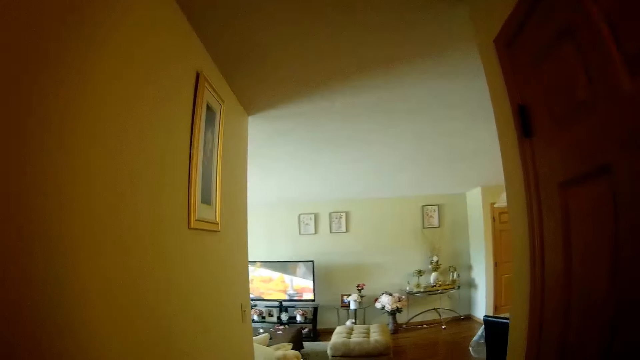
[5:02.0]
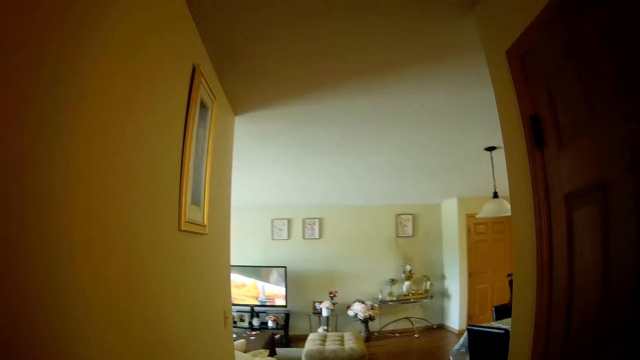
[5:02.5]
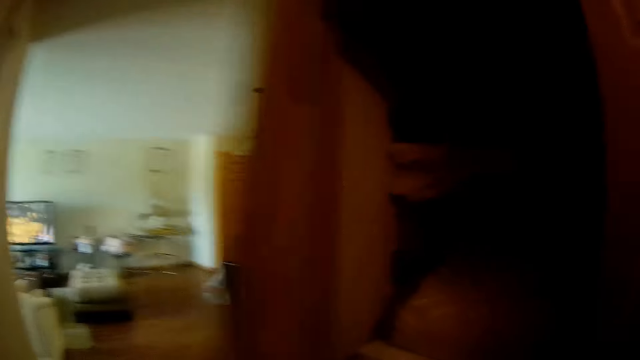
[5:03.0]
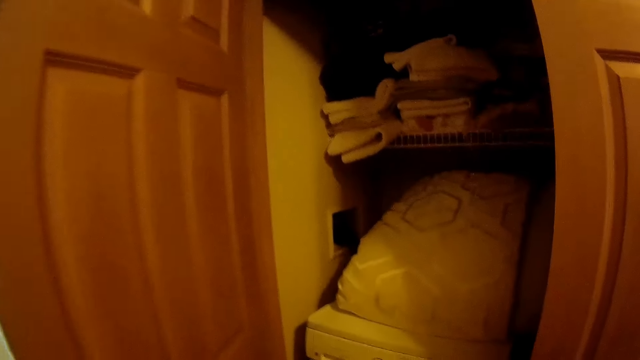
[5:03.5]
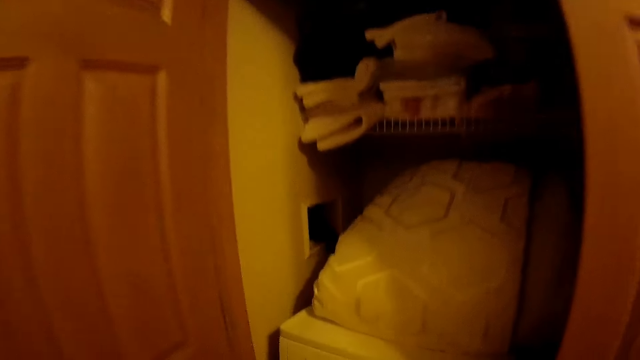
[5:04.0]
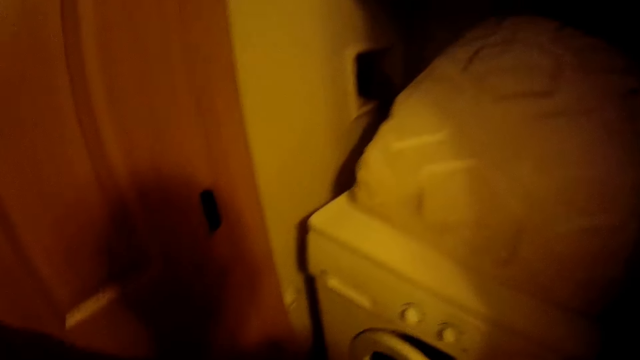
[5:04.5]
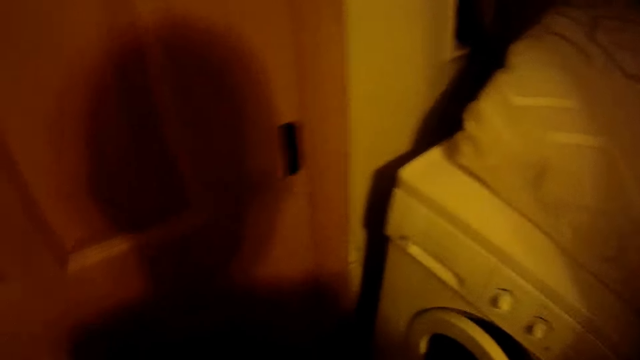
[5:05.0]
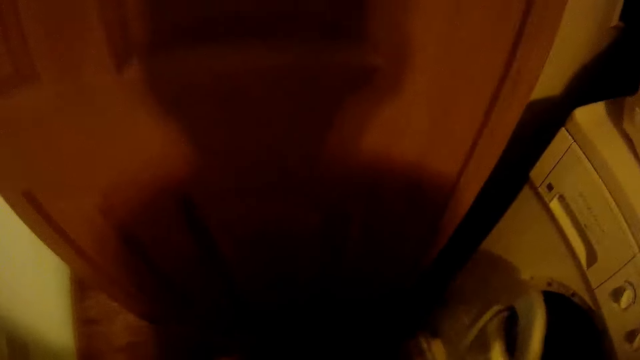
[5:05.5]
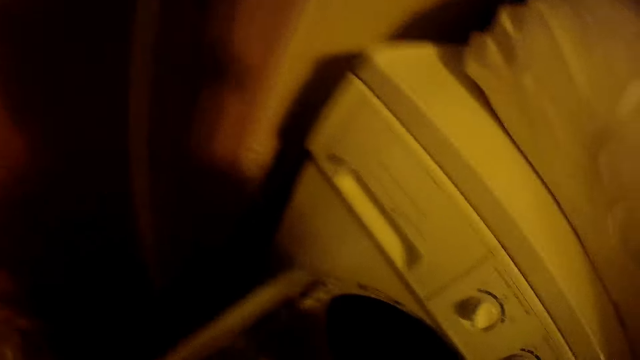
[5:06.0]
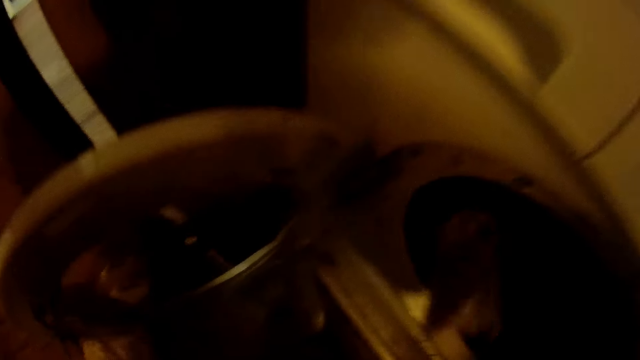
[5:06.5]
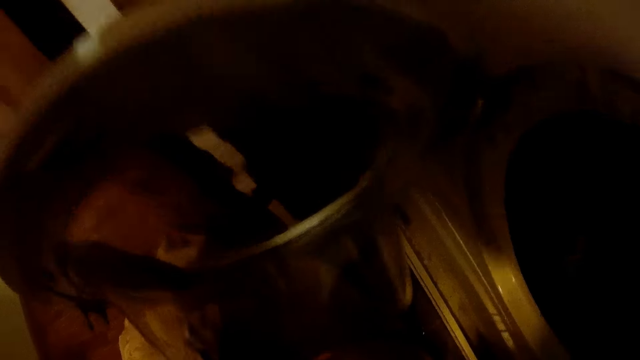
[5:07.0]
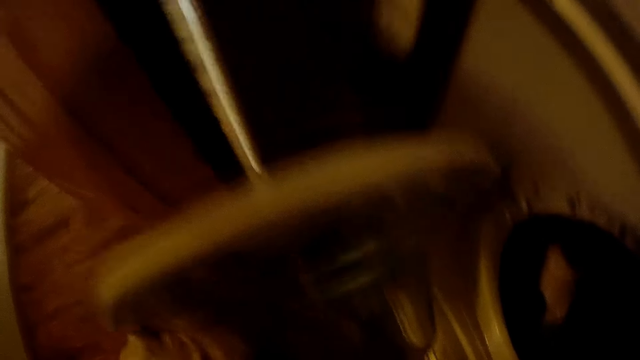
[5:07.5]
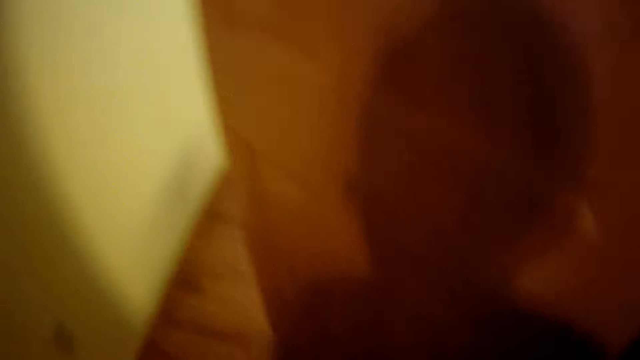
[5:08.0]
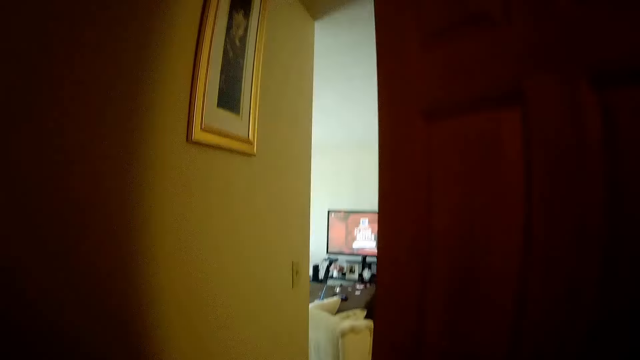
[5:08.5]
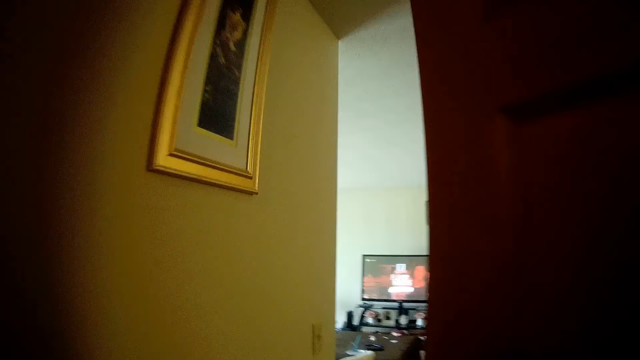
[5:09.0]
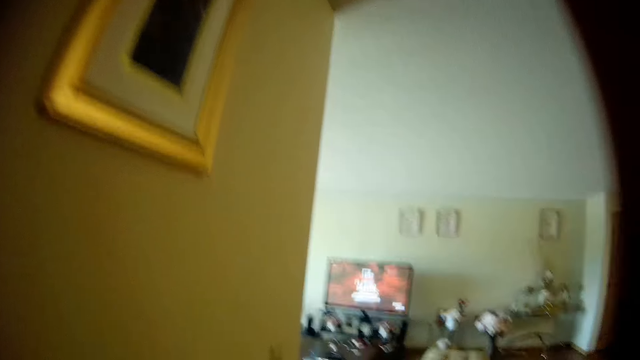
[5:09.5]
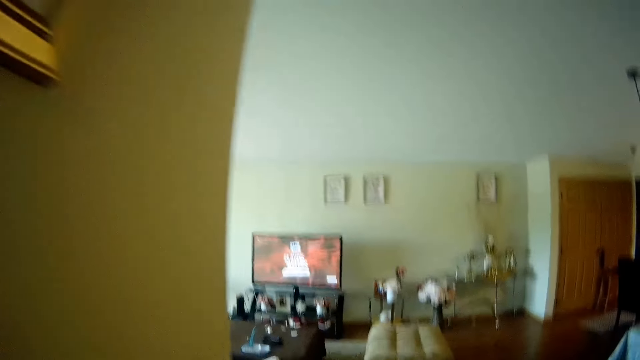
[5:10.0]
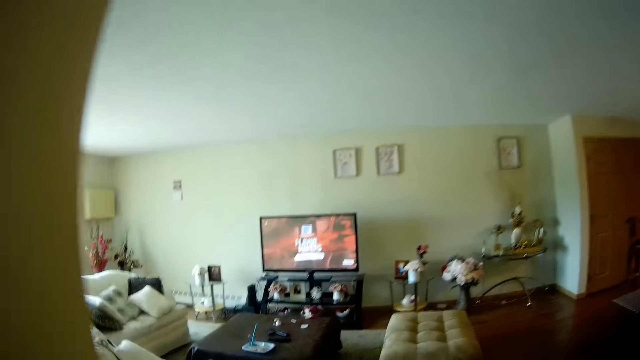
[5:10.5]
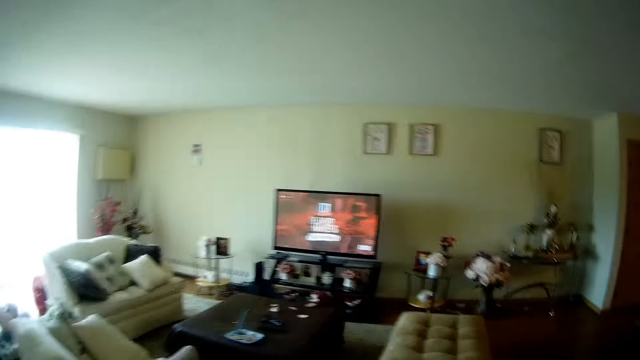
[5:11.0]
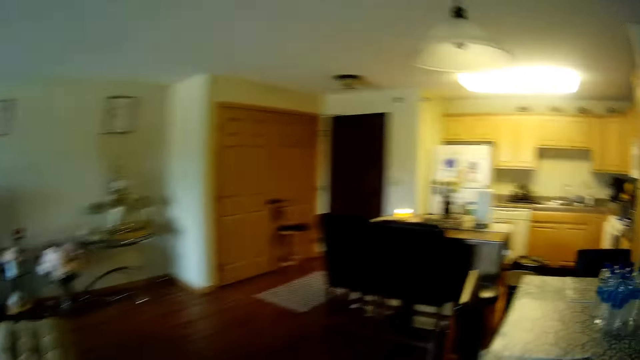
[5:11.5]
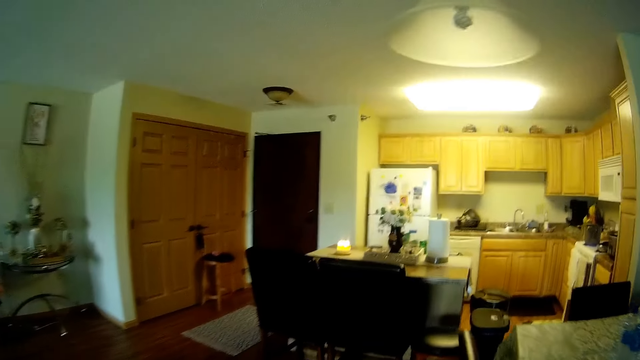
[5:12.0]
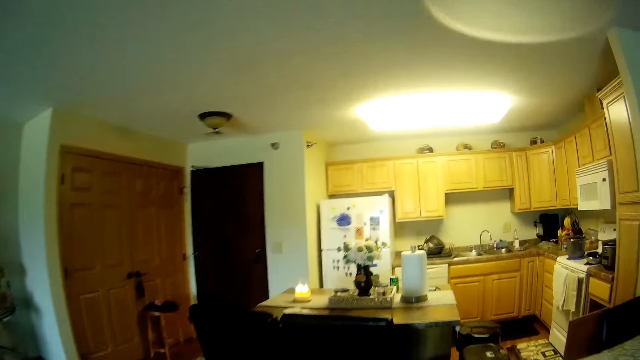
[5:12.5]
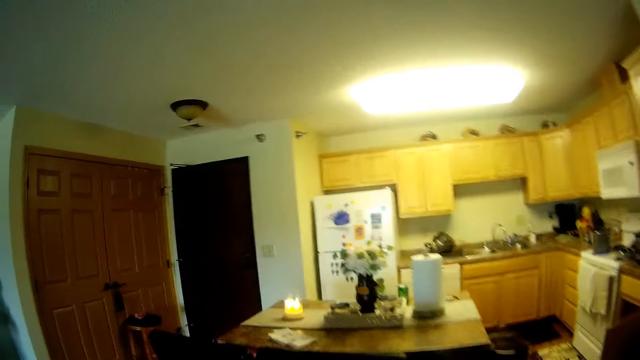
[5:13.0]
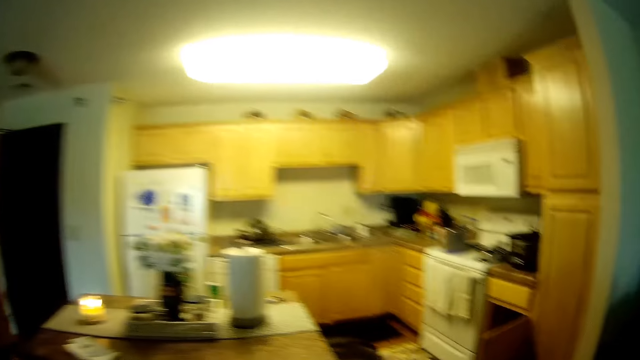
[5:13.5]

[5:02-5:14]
The camera wearer opens a door with her right hand. She opens the lid of a washing machine with her right hand. She puts the clothes on her right arm into the washing machine with her right hand. She walks to a kitchen.

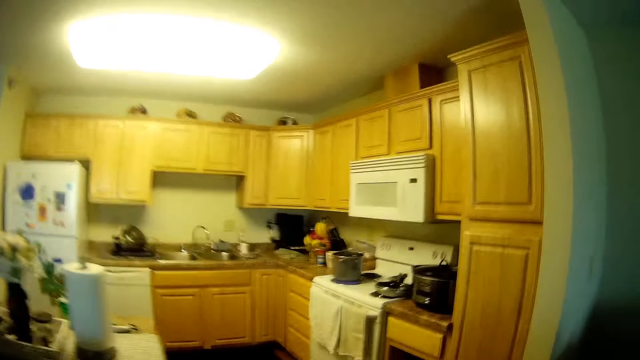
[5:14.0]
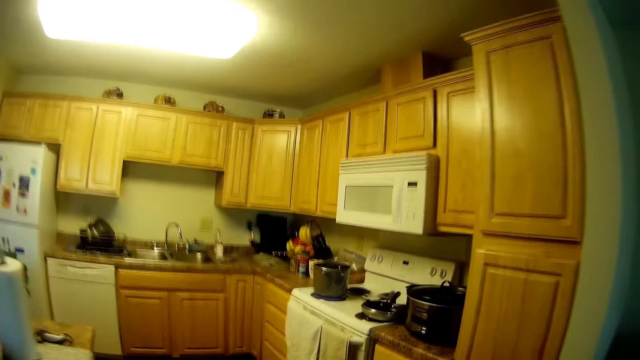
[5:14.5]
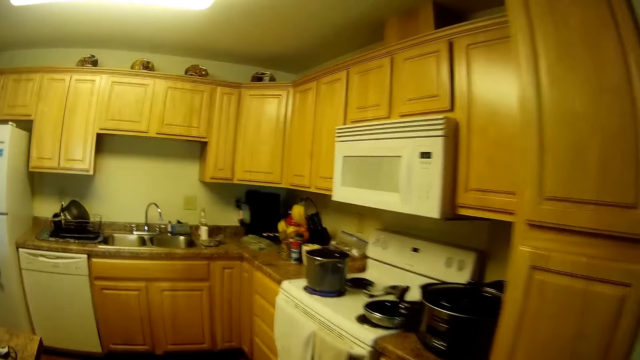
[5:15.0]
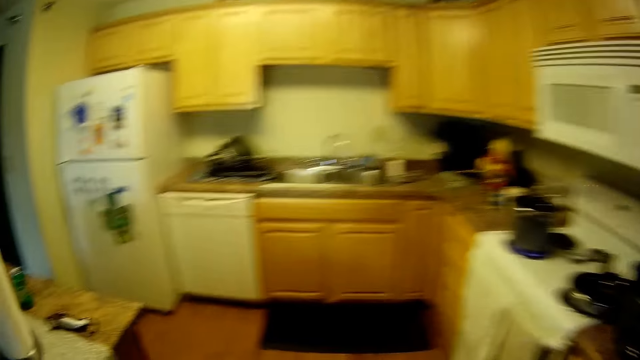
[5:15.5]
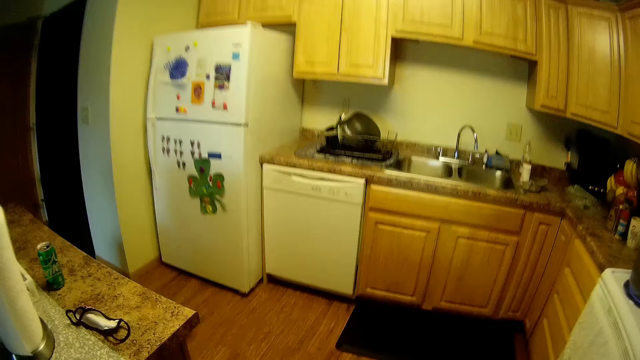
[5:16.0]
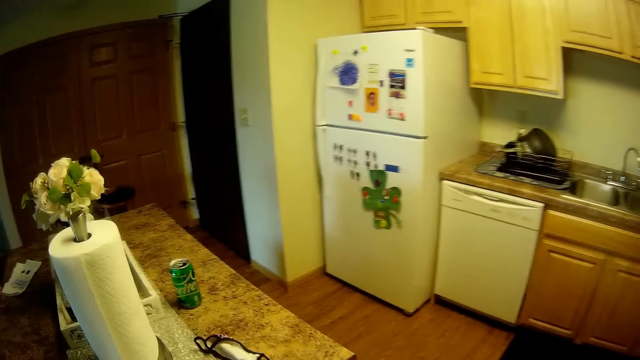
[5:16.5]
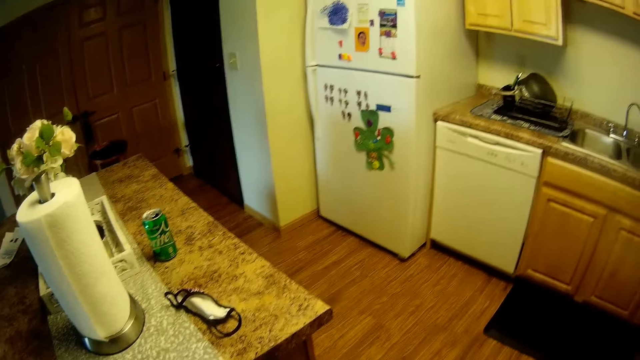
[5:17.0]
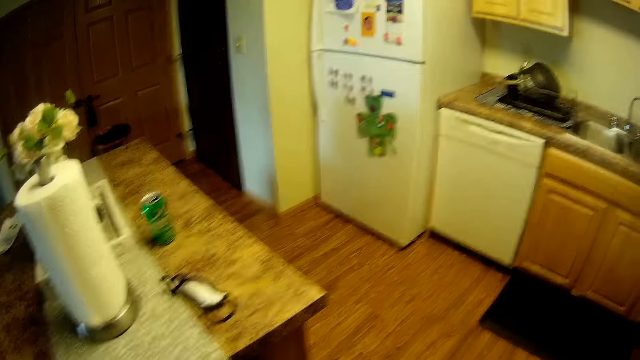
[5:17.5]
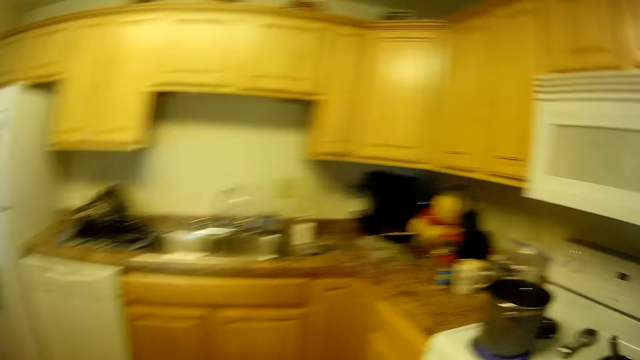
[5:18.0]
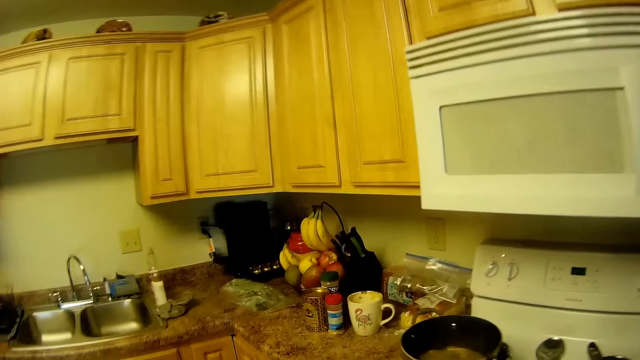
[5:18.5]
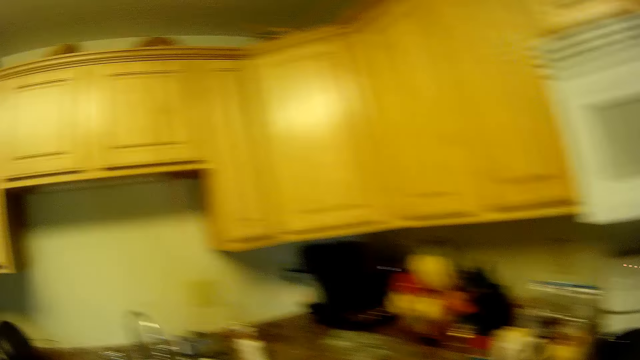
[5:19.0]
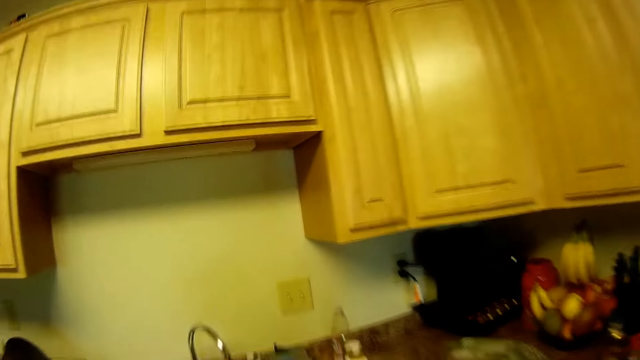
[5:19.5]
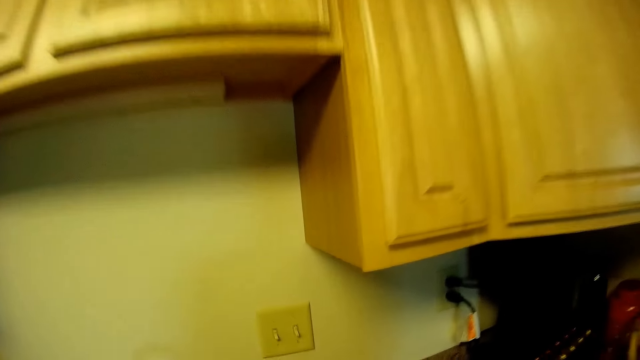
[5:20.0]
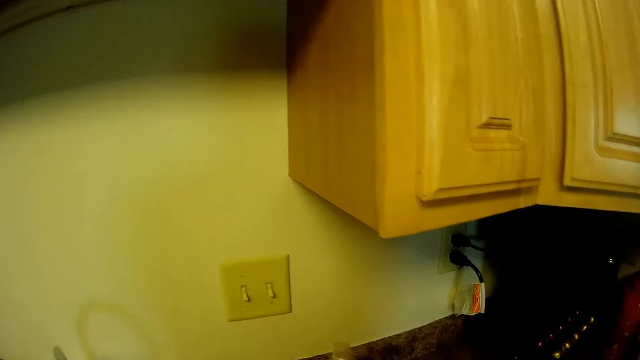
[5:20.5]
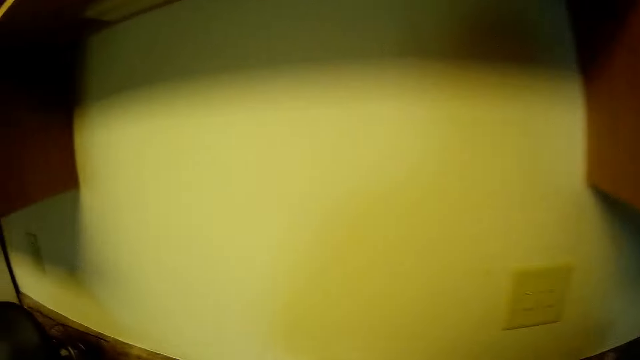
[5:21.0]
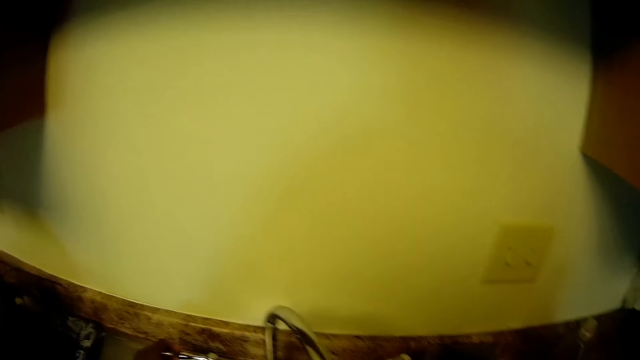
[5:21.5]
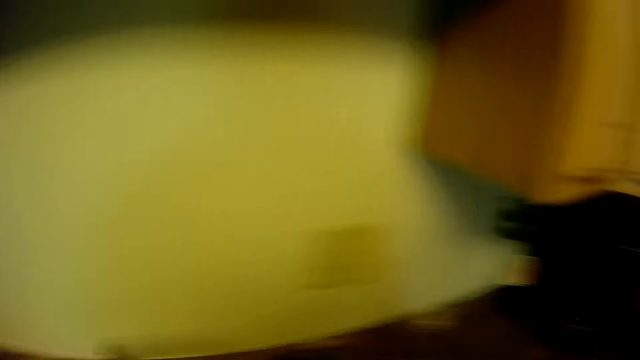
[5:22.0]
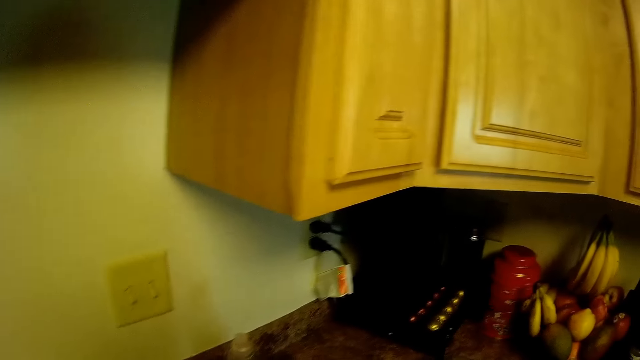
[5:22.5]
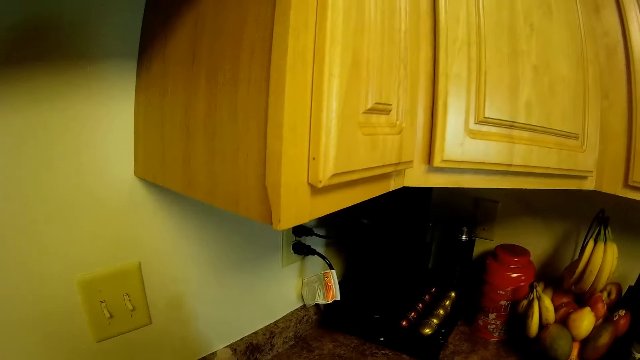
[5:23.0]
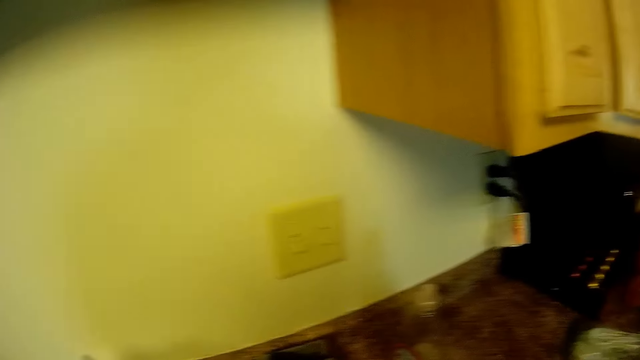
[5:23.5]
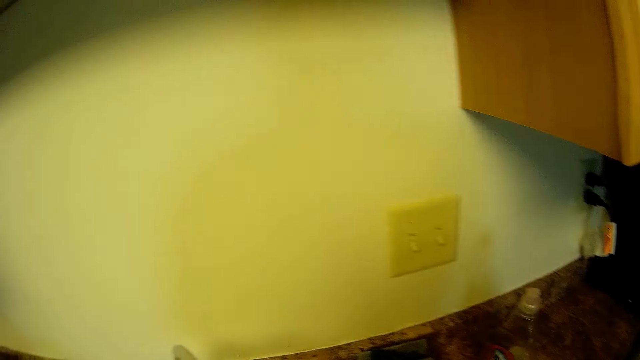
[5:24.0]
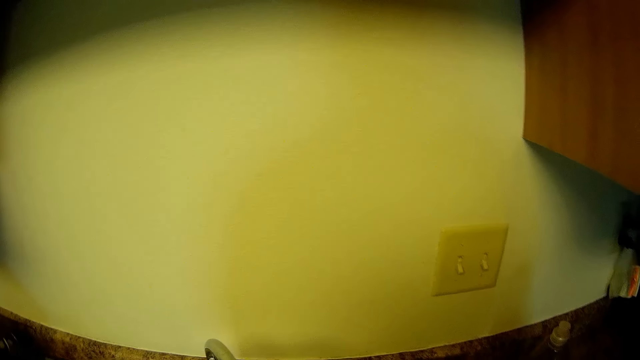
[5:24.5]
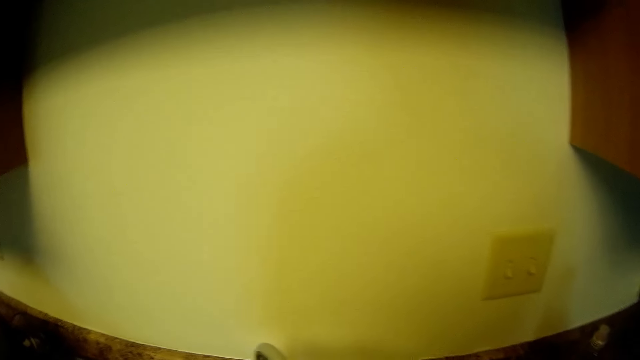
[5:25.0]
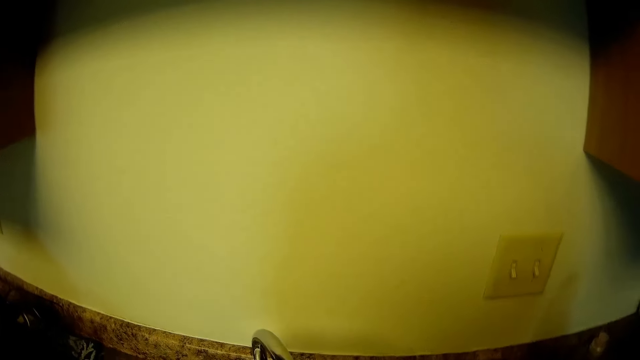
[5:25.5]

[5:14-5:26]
The camera wearer opens a kitchen tap with her left hand.
